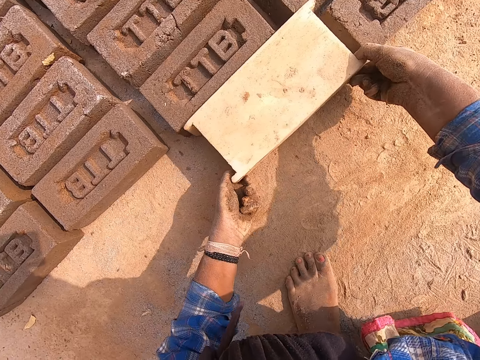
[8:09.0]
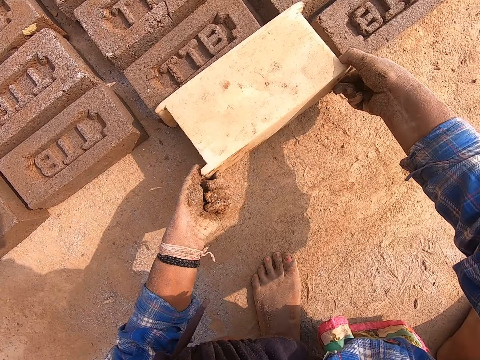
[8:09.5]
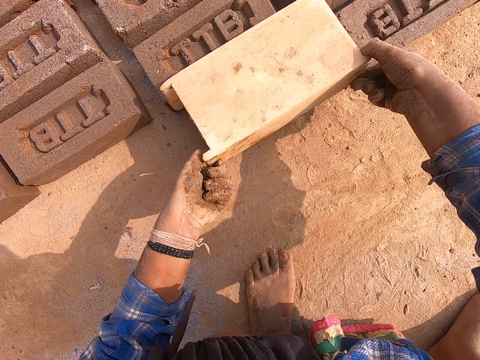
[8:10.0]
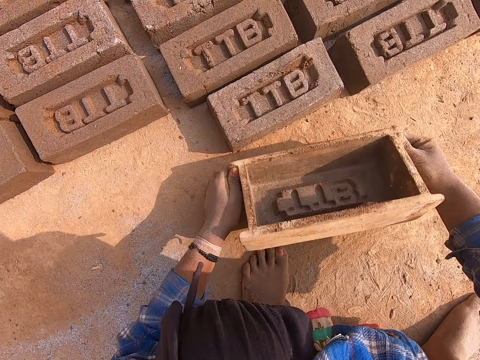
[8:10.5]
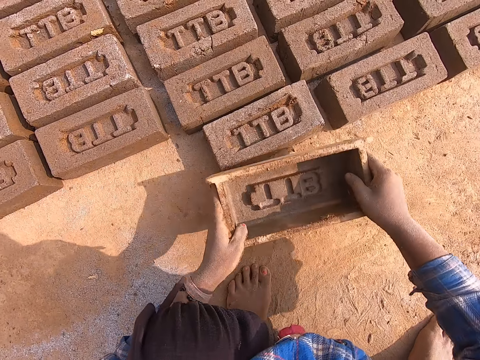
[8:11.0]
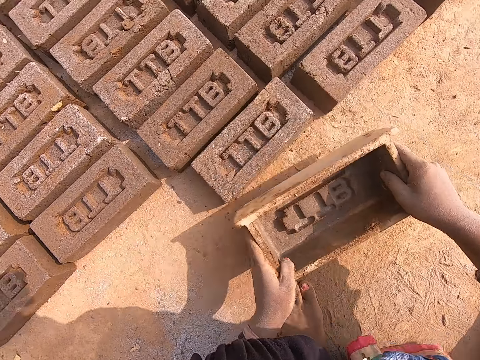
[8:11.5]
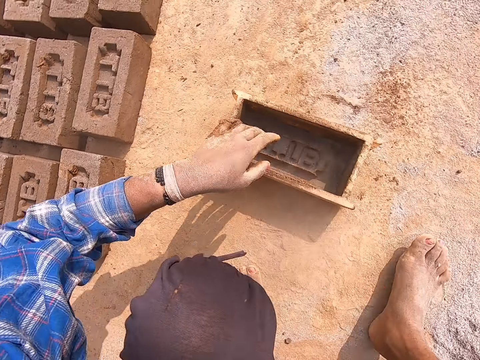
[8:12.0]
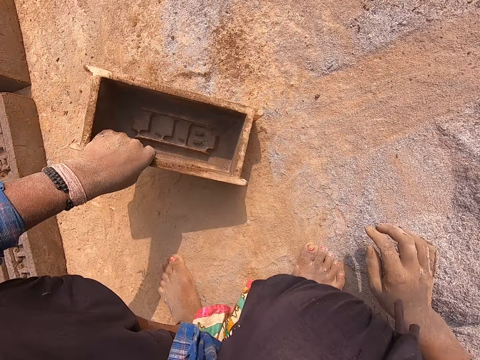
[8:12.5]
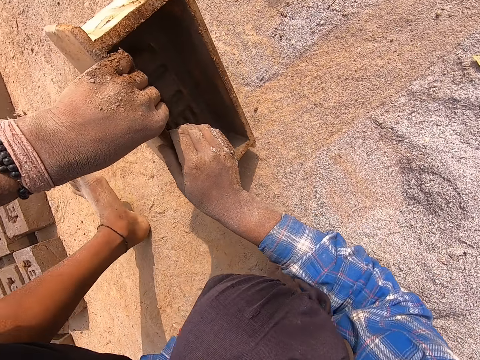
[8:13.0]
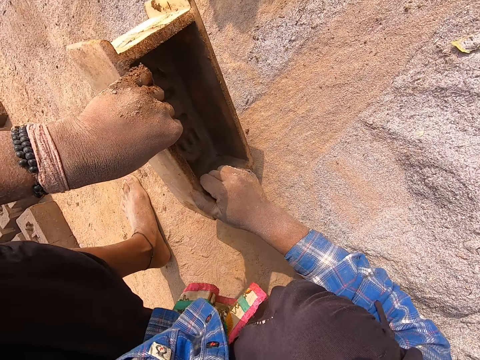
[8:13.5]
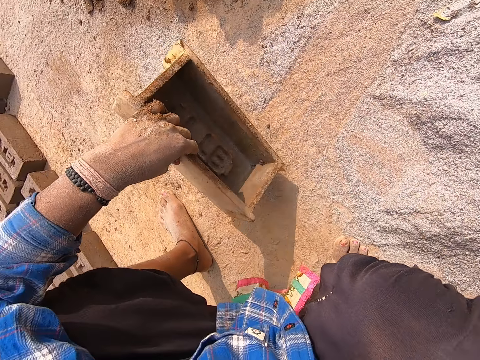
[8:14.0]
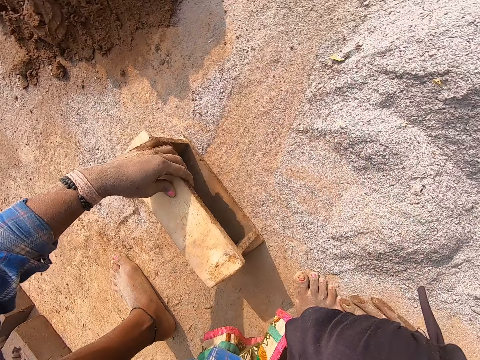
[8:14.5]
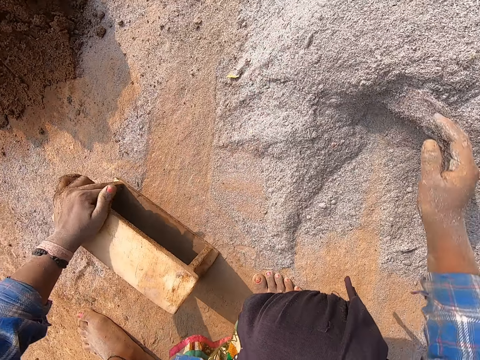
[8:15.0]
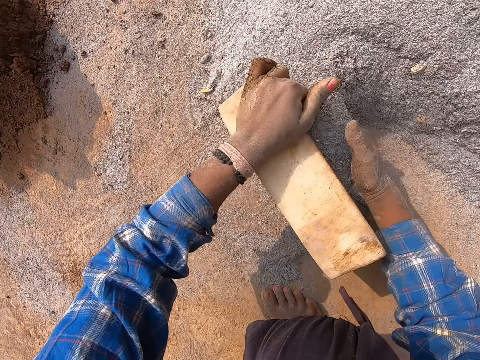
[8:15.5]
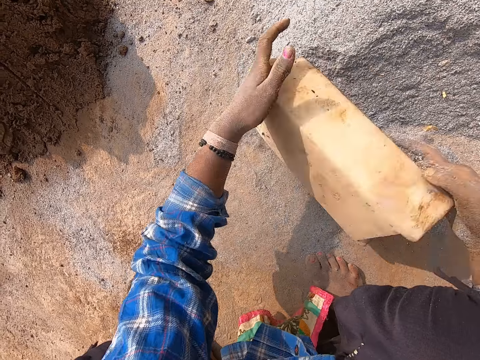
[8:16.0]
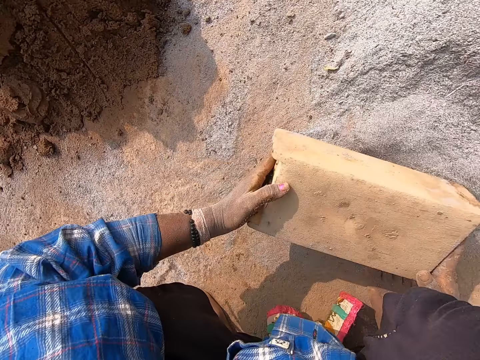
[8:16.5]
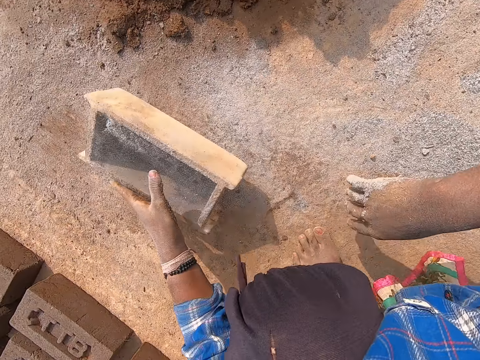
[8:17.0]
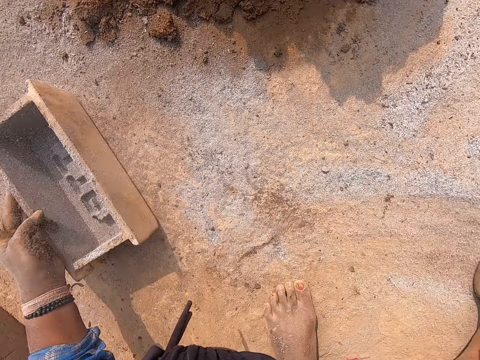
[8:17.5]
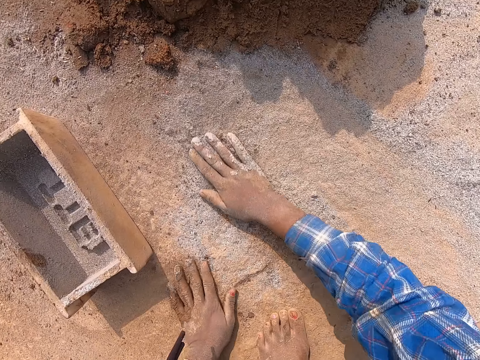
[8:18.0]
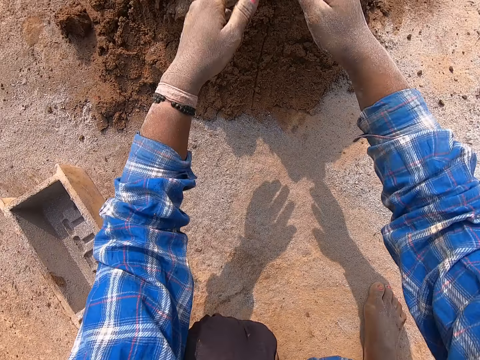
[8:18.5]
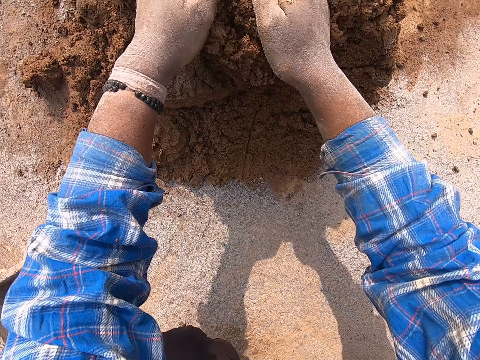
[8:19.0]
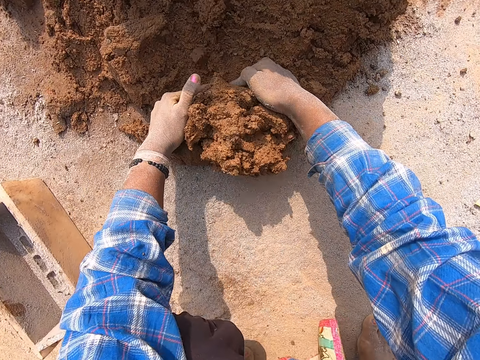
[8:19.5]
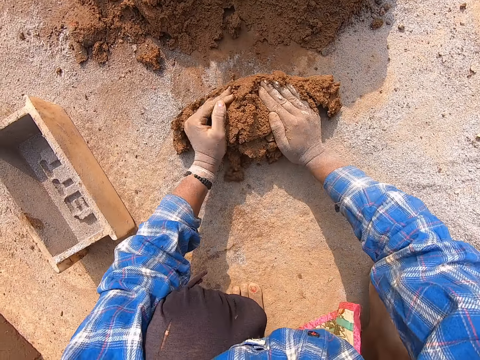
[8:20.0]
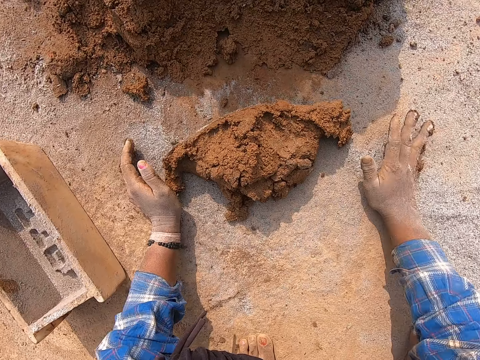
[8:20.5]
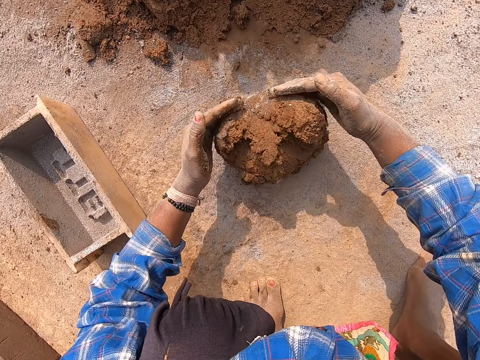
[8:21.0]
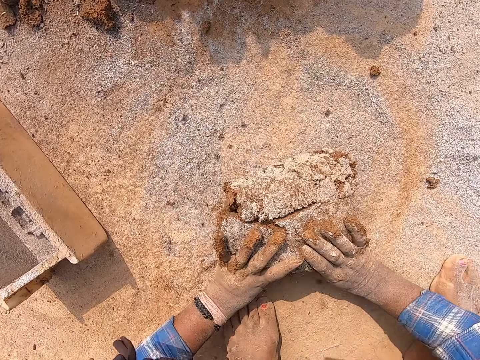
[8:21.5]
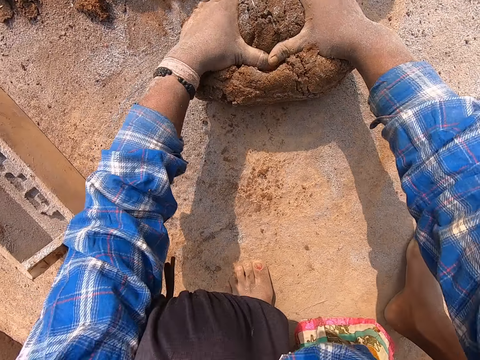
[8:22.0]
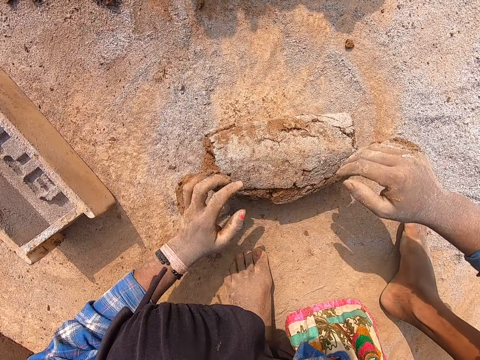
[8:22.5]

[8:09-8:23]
The camera wearer turns the wooden brick mould upside down with both hands. He puts down the brick. He removes the wooden brick mould from the brick with both hands. He drops the wooden brick mould on the ground with both hands. He picks up the wooden brick mould from the ground with both hands. He touches the brick with the wooden brick mould in both hands. He puts the brick mold on the brick. He hits the wooden brick mould on the ground with both hands. He drops the wooden brick mould on the ground with both hands. He picks up the wooden brick mould on the ground with his left hand. He removes mortar or sand from the wooden brick mould in his left hand with his right hand. He drops the mortar in his right hand on the ground. He throws down the brick mold. He pushes the fine granite or cement on the ground with his right hand. He puts down the brick mold. He packs fine granite from the ground into the wooden brick mould in his left hand with his right hand. He hits the wooden brick mould on the ground with both hands. He puts down the cement. He pours out the fine granite in the wooden brick mould with both hands. He drops the wooden brick mould on the ground with both hands. He moves the wooden brick mould on the ground with his left hand and spreads fine granite on the ground with his right hand. He rubs the ground with his left hand. He packs mortar from the heap of mortar on the ground with both hands. He dusts the sand with cement. He touches the fine granite on the ground with both hands. He rolls the mortar in the fine granite on the ground with both hands.

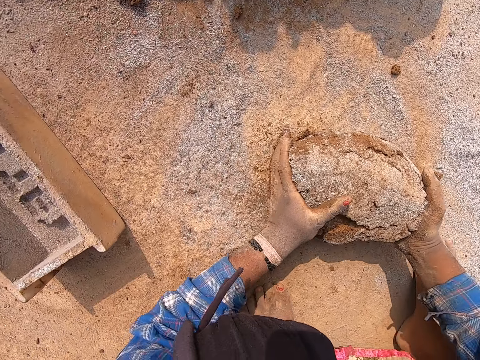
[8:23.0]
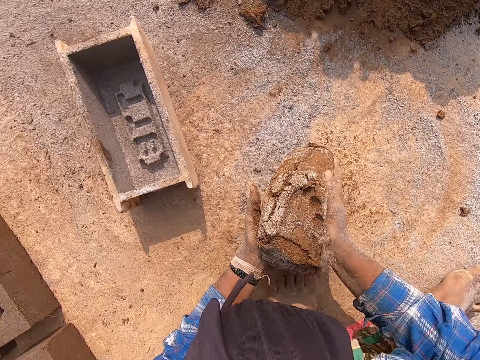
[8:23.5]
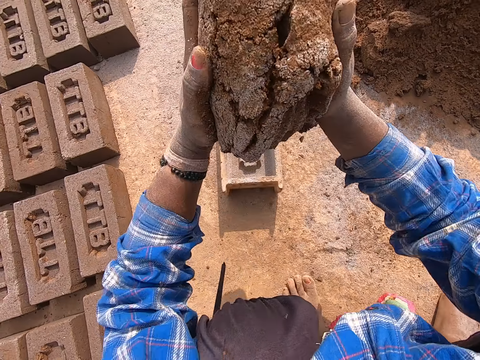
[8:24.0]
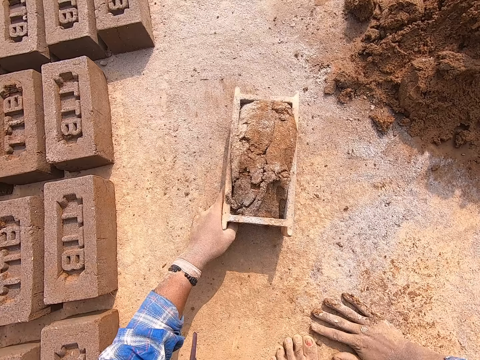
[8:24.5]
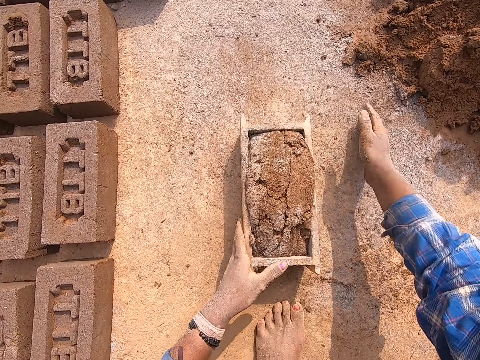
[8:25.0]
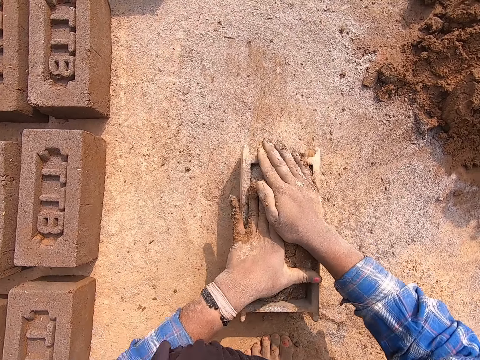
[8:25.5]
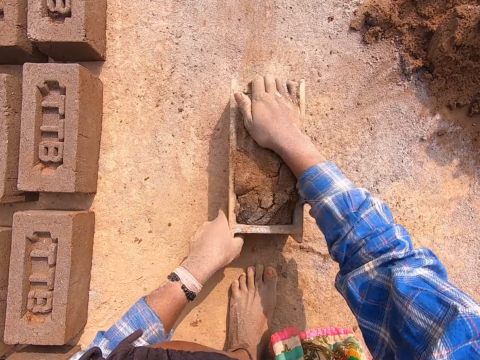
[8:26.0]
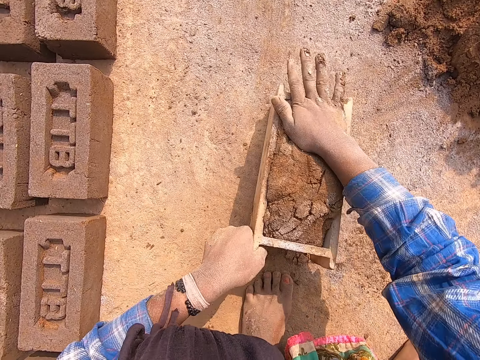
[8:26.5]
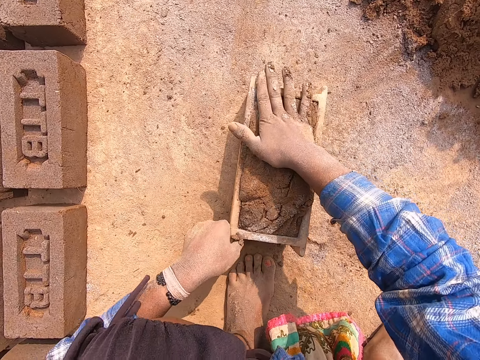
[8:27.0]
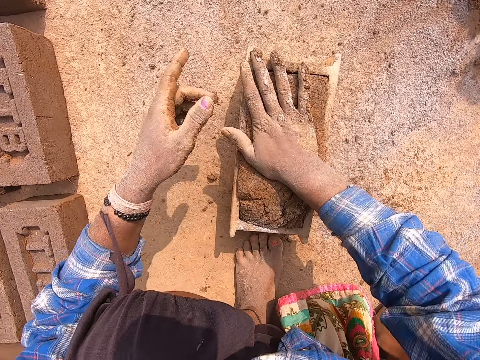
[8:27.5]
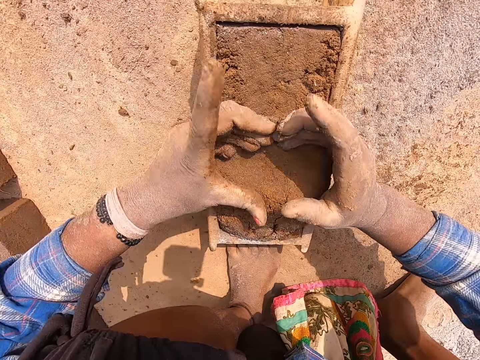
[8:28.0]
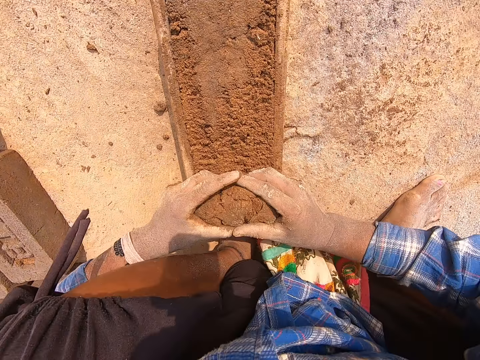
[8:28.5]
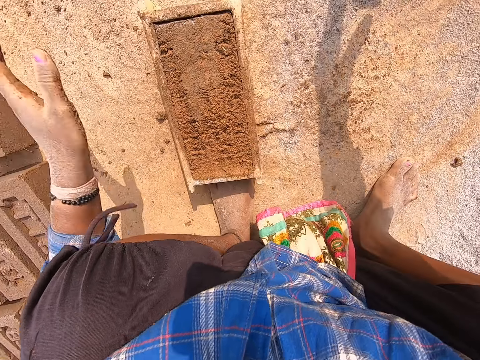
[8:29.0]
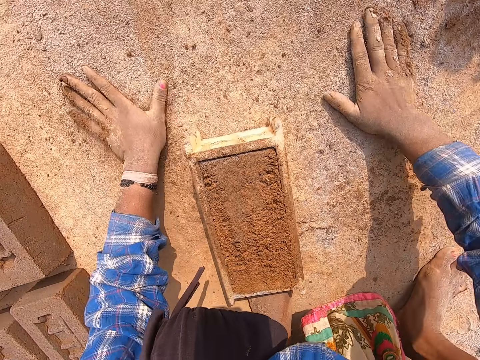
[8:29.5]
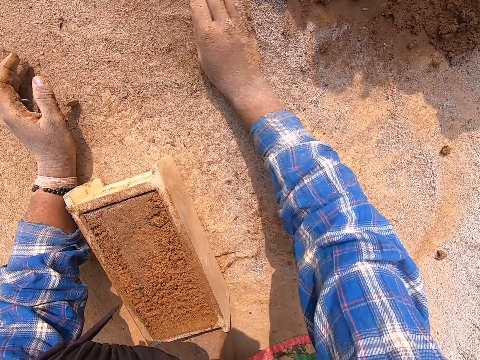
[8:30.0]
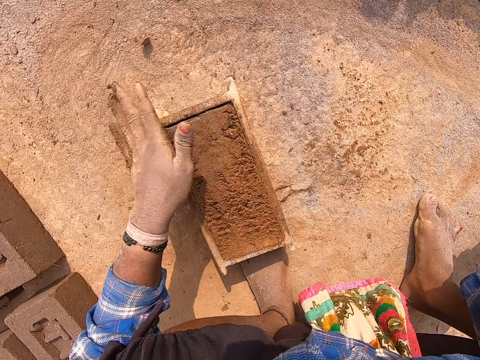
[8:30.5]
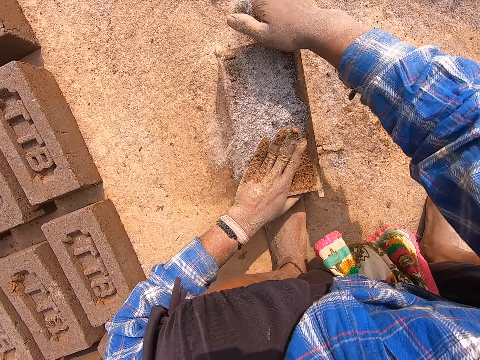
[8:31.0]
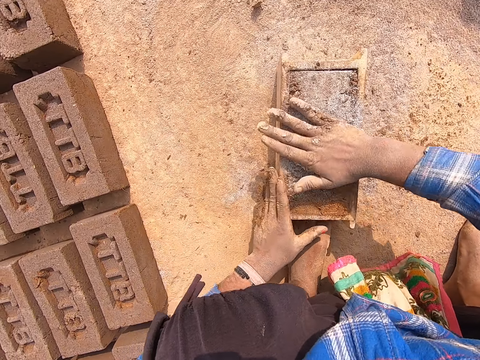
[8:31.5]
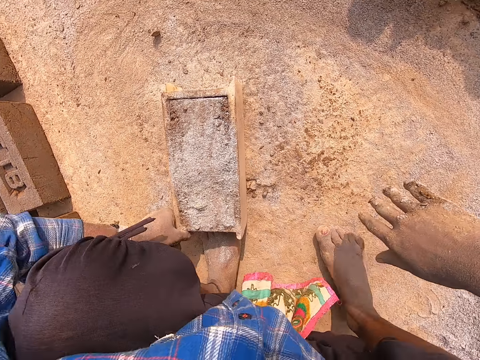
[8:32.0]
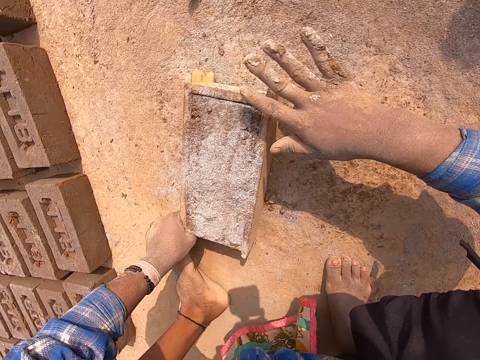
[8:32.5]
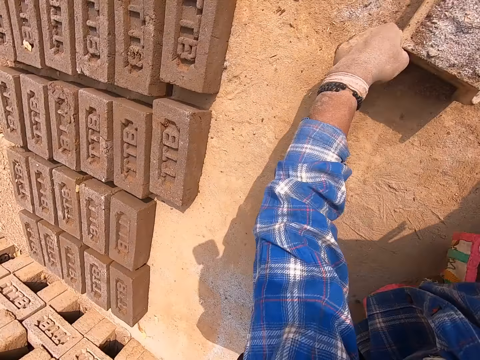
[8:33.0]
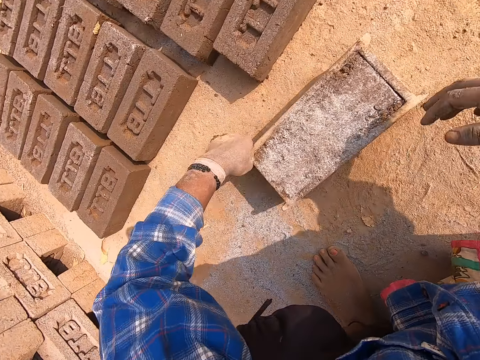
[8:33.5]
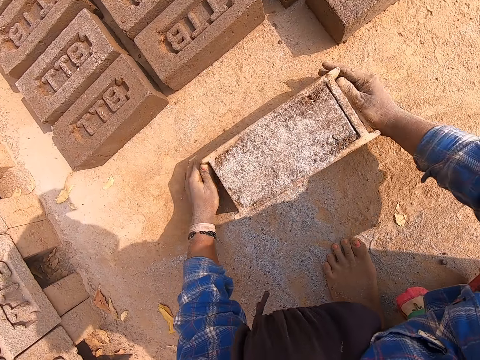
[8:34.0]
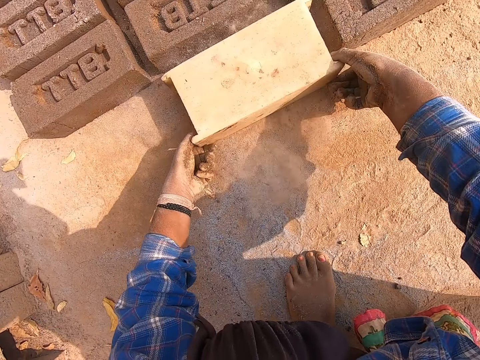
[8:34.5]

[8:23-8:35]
The camera wearer picks up the mortar or sand on the ground with both hands. He hits the mortar in his left hand with his right hand. He drops the mortar into the wooden brick mould on the ground with both hands. He rubs his right hand on the ground. He drags the wooden brick mould on the ground with his left hand. He presses the mortar in the wooden brick mould with both hands. He raises the wooden brick mould from the ground with both hands. He hits the wooden brick mould on the ground with both hands. He scrapes some mortar from the wooden brick mould with both hands. He throws down the sand. He rubs both hands on the ground. He packs fine granite from the ground with his right hand. He touches the mortar in the wooden brick mould with his left hand. He pours the fine granite in his right hand on the mortar in the wooden brick mould. He raises the wooden brick mould from the ground with both hands. He hits the wooden brick mould on the ground with both hands. He presses the mortar in the wooden brick mould with his right hand. He rubs his right hand on the ground. He touches the mortar in the wooden brick mould with his right hand. He drags the wooden brick mould on the ground with both hands. He turns the wooden brick mould upside down with both hands. He puts down the brick.
